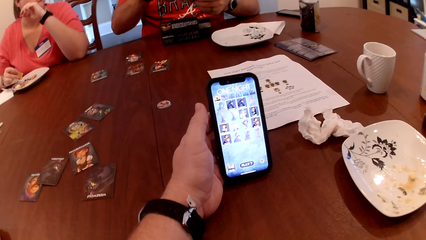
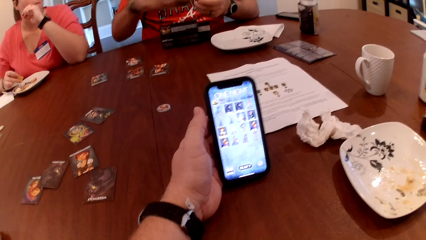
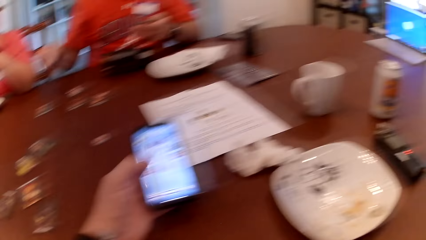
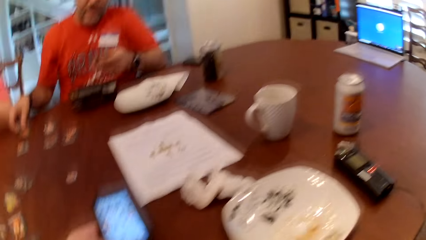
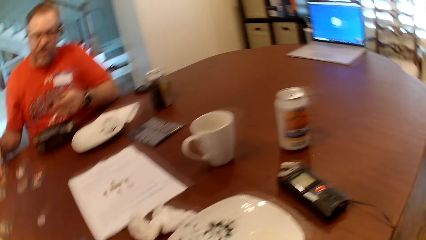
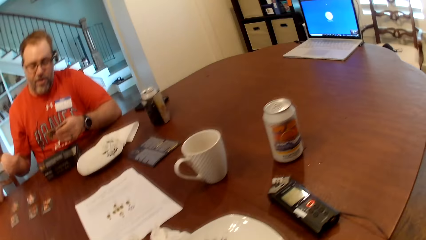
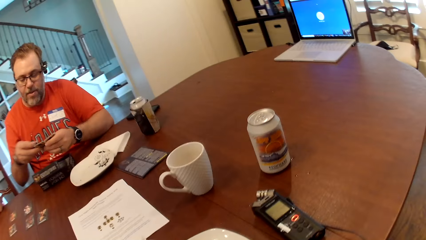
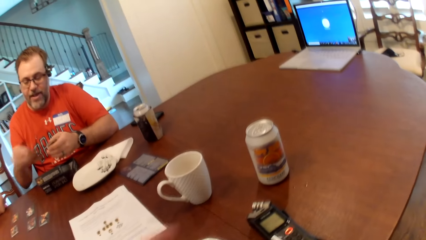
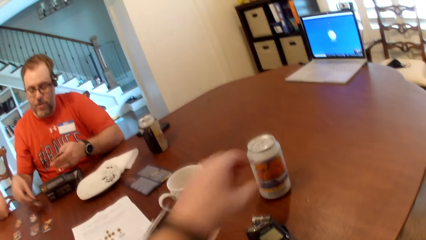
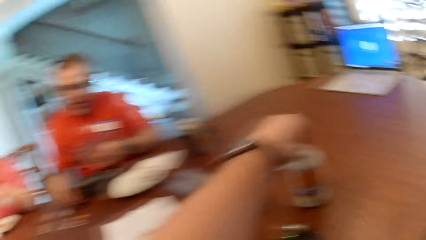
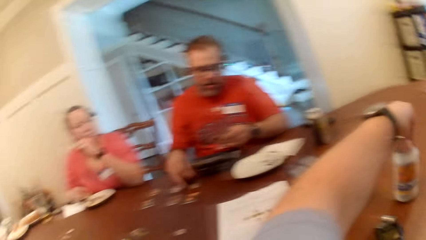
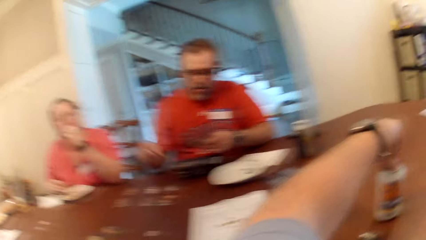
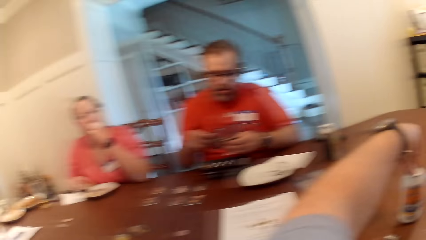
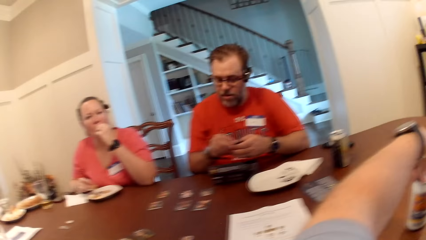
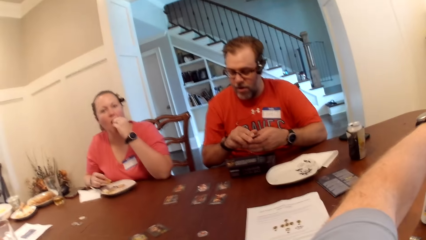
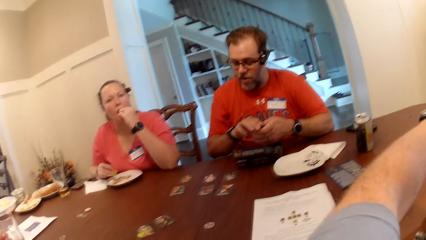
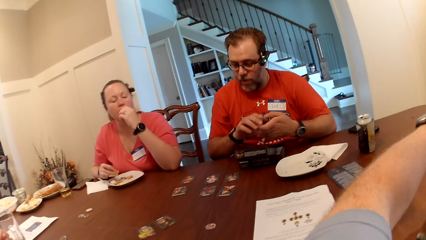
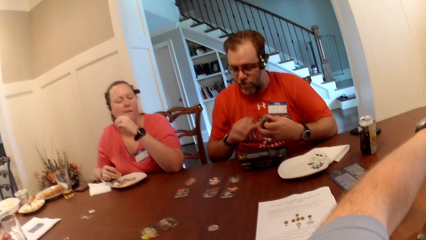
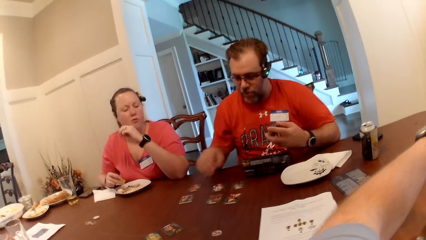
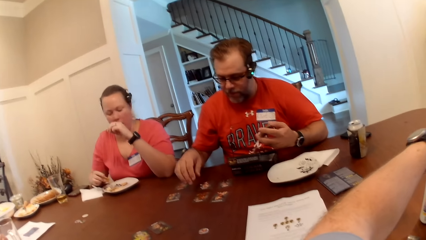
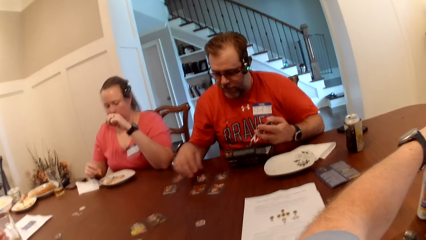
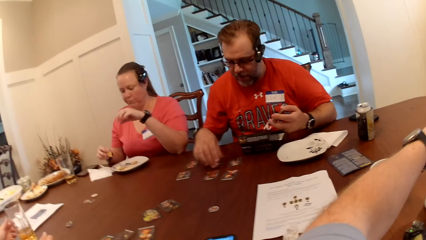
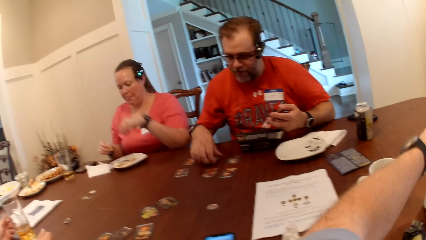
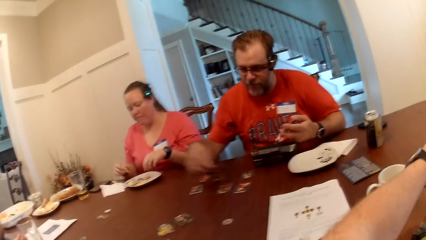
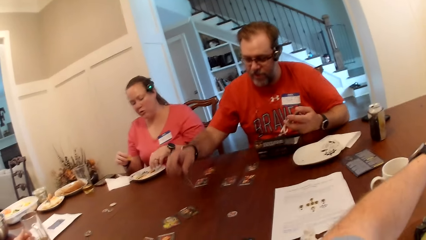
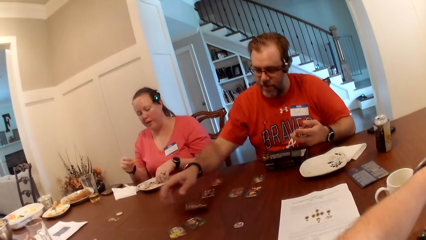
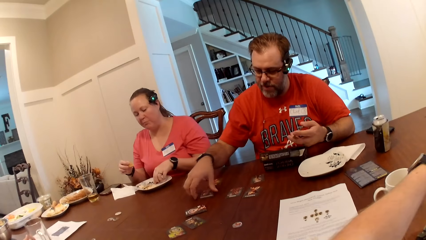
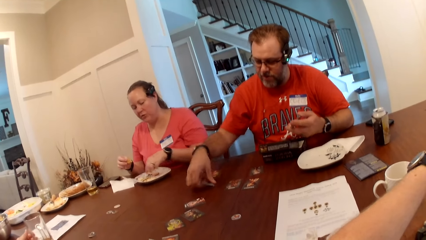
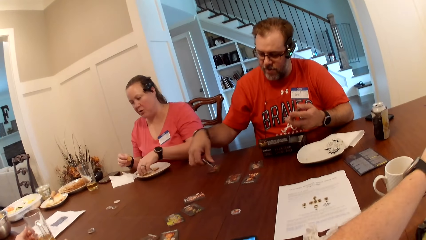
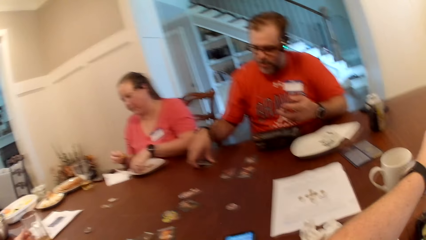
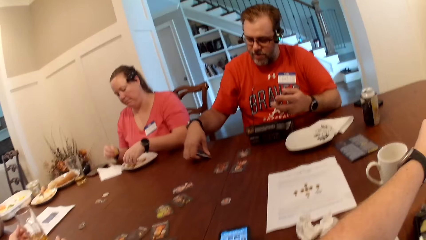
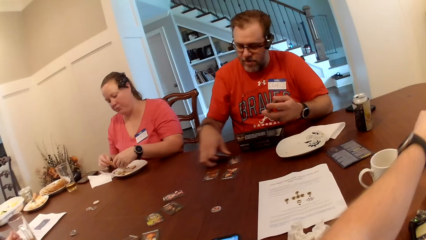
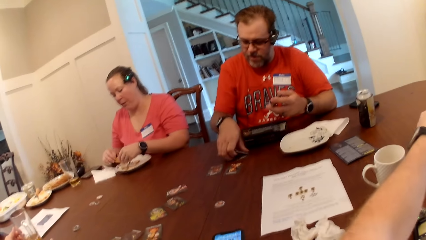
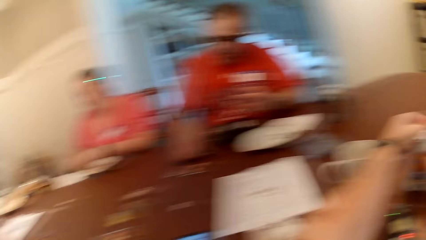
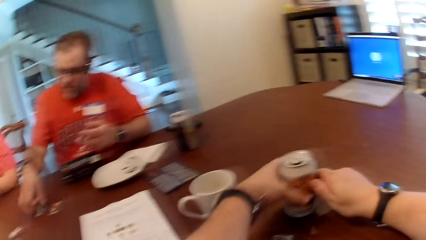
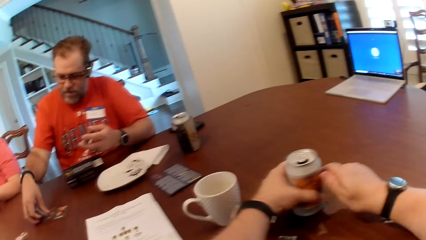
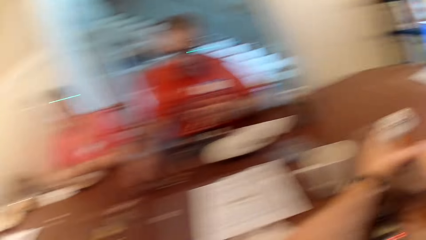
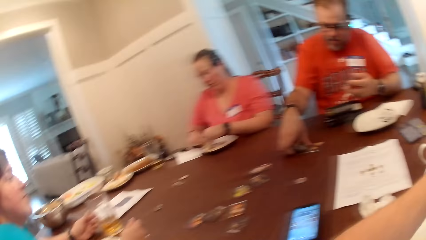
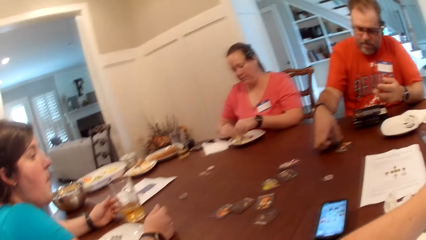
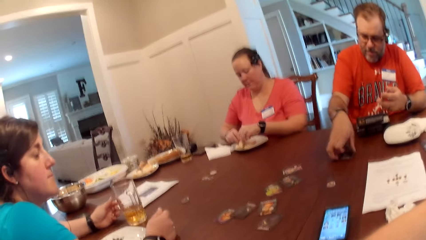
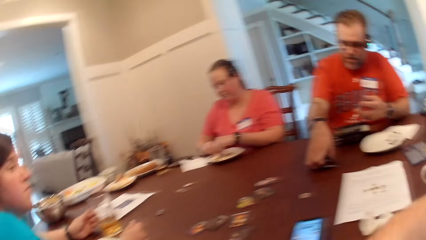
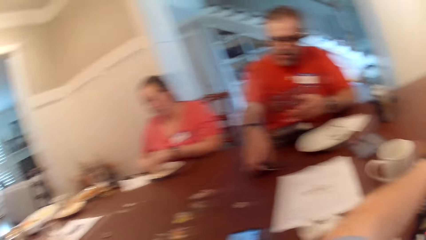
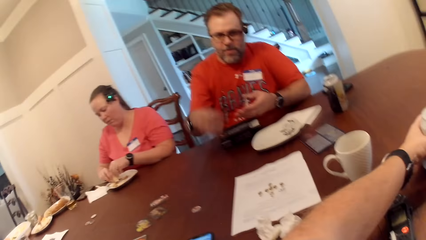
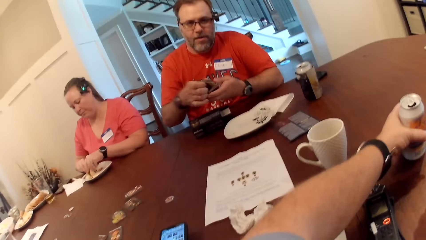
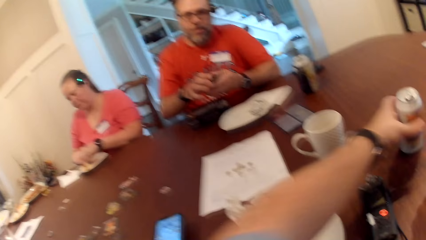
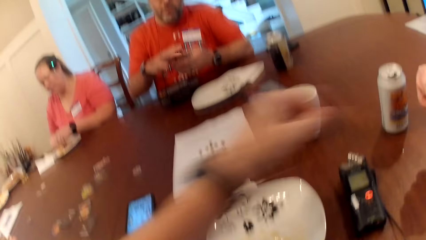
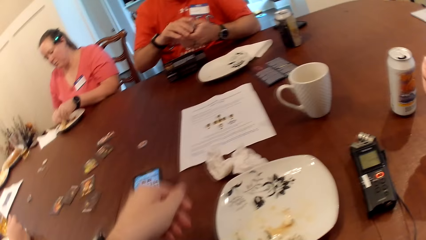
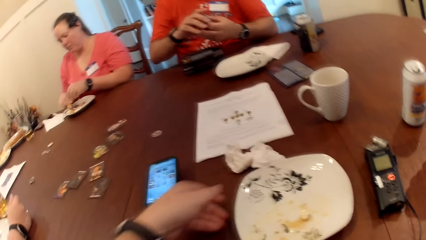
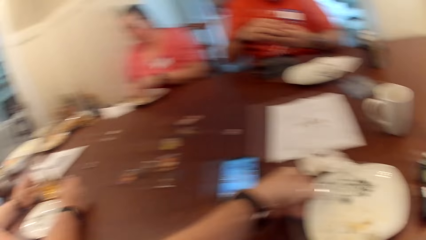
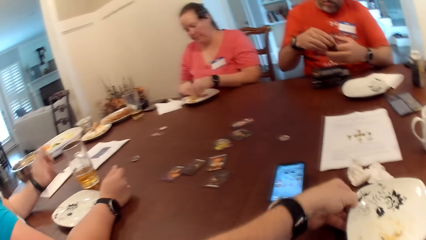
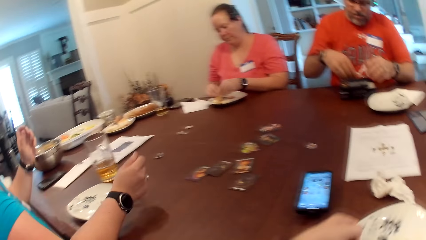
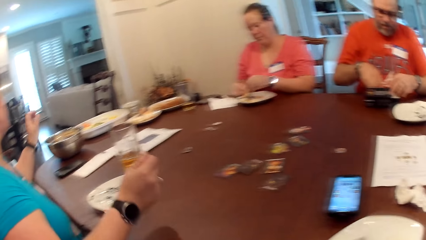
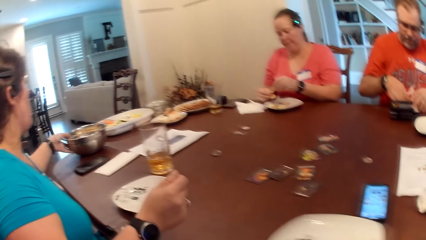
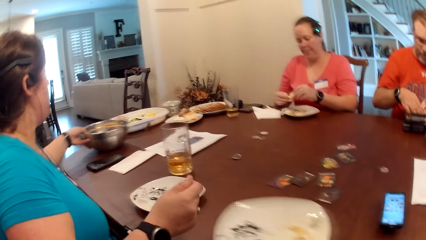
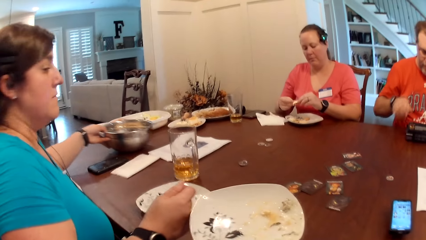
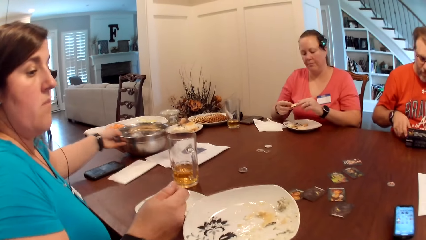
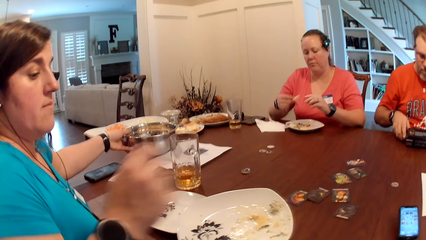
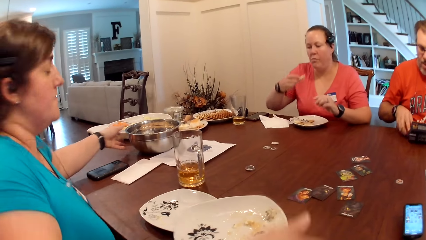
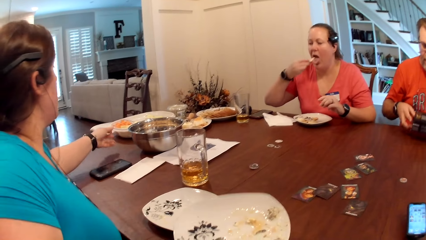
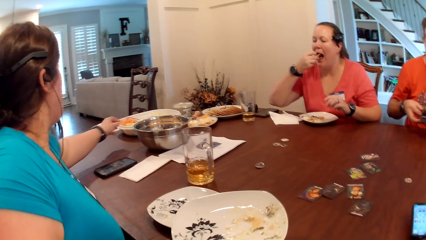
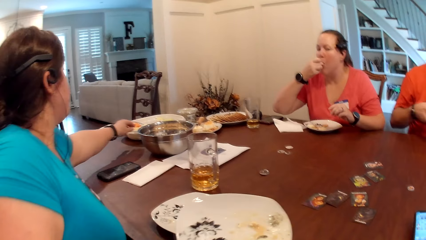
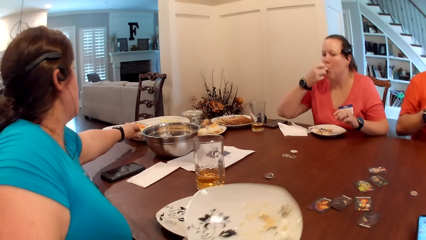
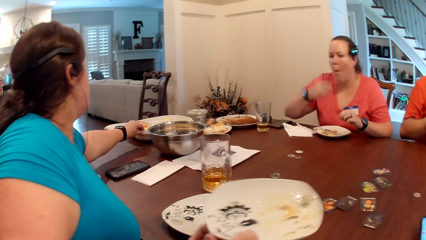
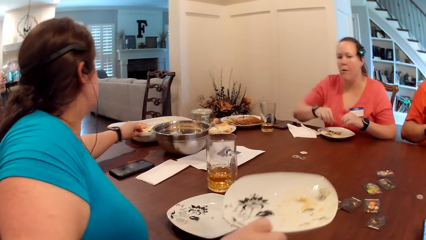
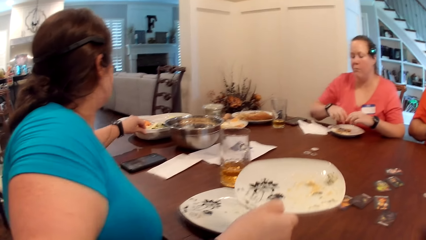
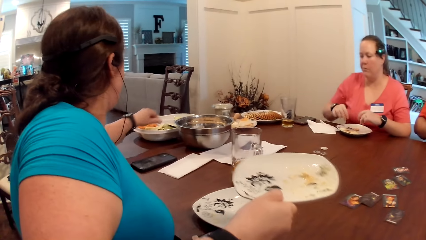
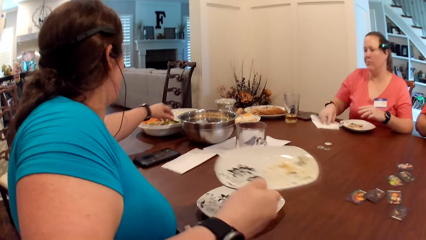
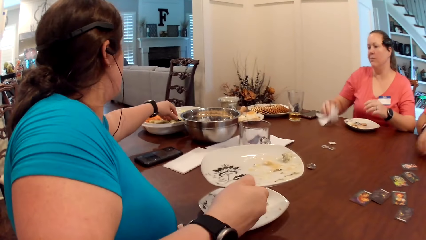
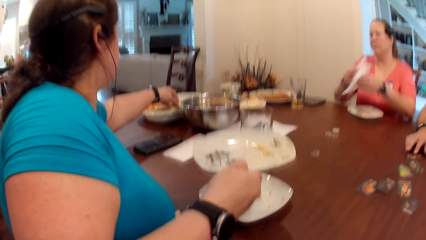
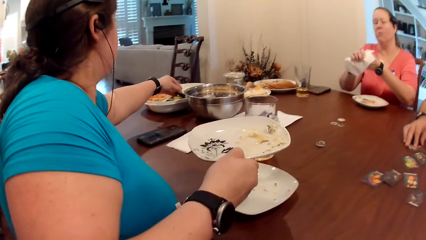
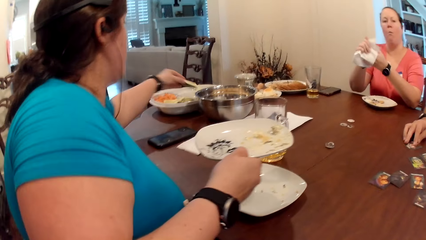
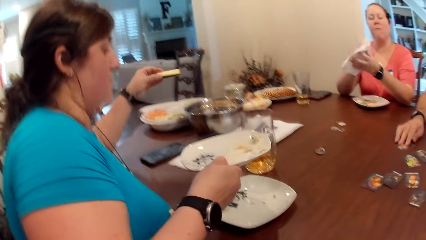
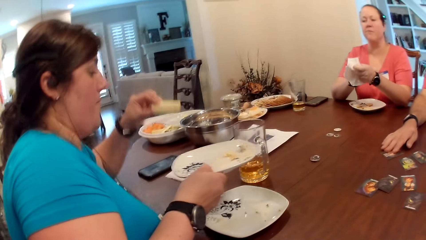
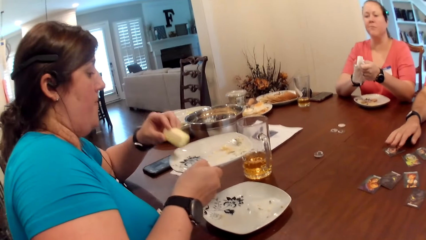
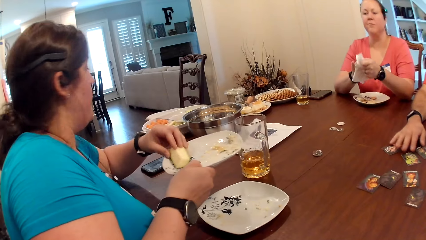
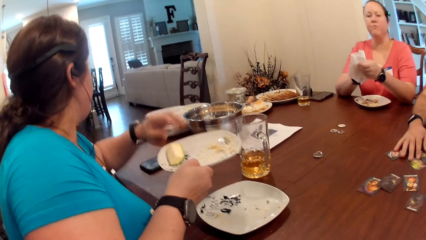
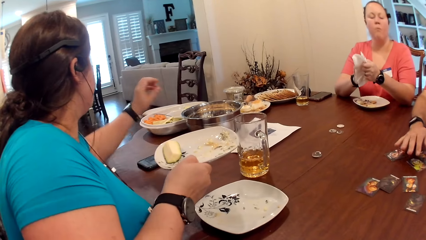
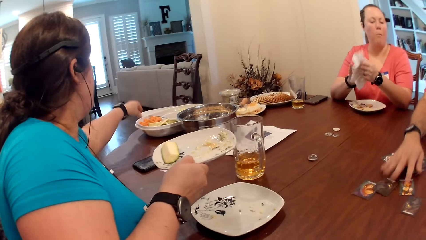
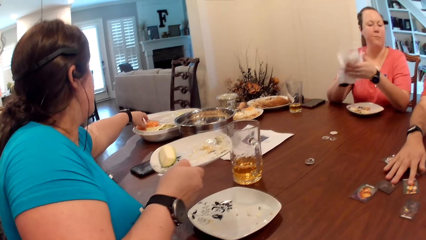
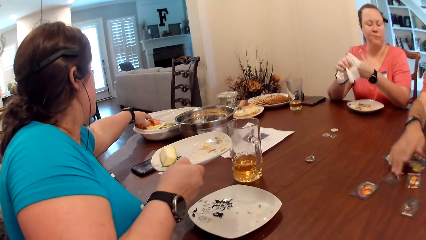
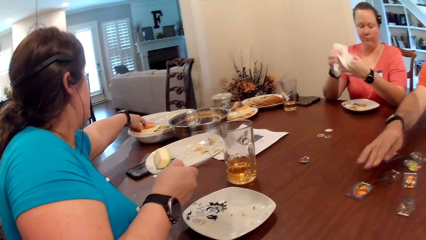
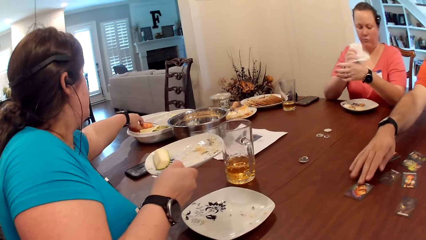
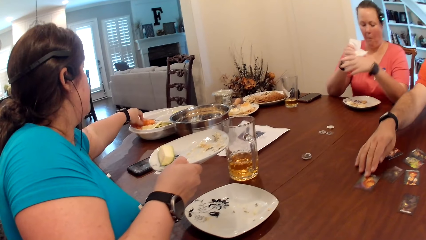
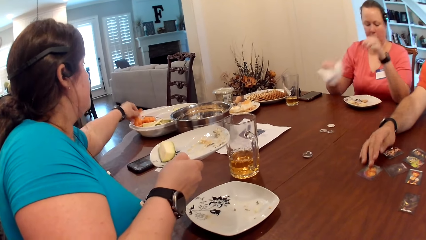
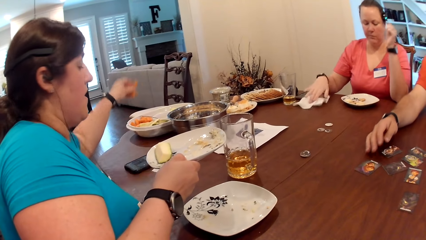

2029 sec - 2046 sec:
A man drops a card on the table with his right hand. The camera wearer opens a can of beer on the table with his left hand. The man drops the card on the table with his right hand, picks up the card from the table with his right hand, drops the card on the table with his right hand, and picks up the card from the table with his right hand. A woman picks up a cookie from the plate on the table with her left hand. The man picks up the cards from the table with his right hand. The camera wearer picks up the can of beer from the table with his left hand, drops the can of beer on the table with his left hand, and picks up the plate from the table with his left hand. The man drops the cards in the carton on the table with his right hand. Another woman removes her left hand from the table and picks up a bowl from the table with her left hand. The man picks up the carton from the table with both hands. The camera wearer hands the plate to the other woman with his left hand. The first woman eats cucumber from the plate with her right hand. The other woman drops the bowl on the table with her left hand and adjusts the plate on the table with her left hand. The first woman picks up a piece of kitchen roll from the table with her right hand. The other woman picks up cucumber from the plate on the table with her left hand. The man moves the cards on the table with his right hand. The other woman drops the cucumber in the plate with her right hand. The first woman wipes both hands with the piece of kitchen roll and drops the piece of kitchen roll on the table with her right hand.
